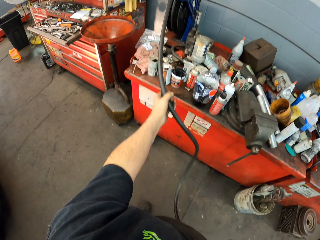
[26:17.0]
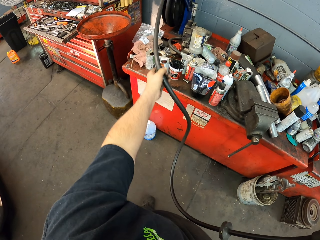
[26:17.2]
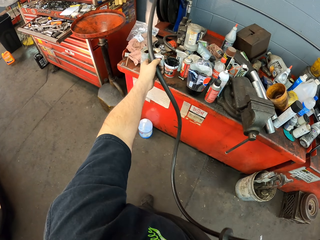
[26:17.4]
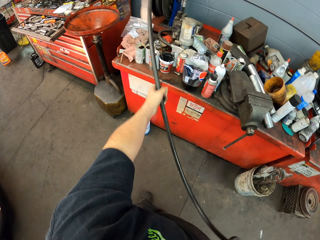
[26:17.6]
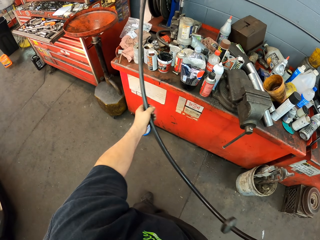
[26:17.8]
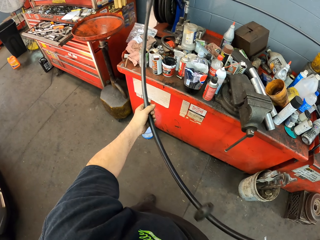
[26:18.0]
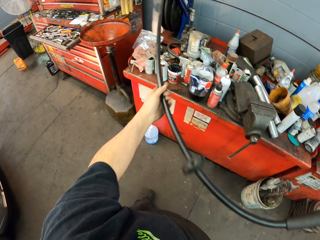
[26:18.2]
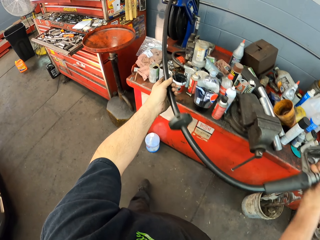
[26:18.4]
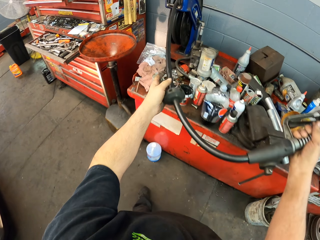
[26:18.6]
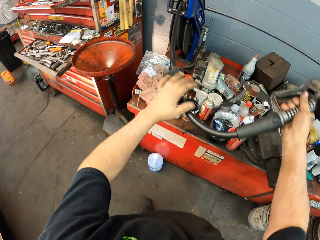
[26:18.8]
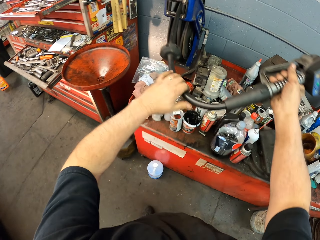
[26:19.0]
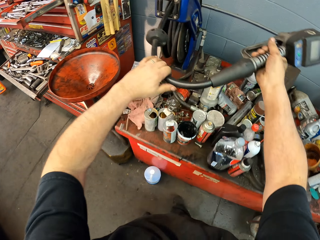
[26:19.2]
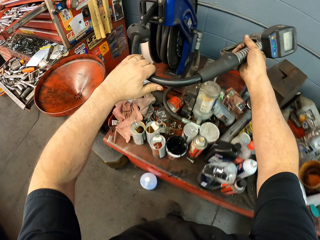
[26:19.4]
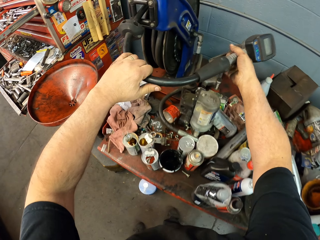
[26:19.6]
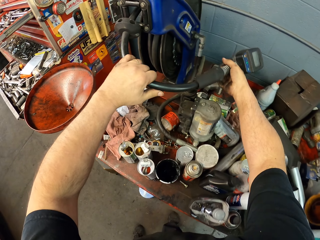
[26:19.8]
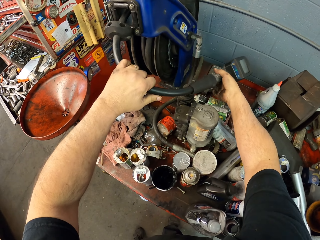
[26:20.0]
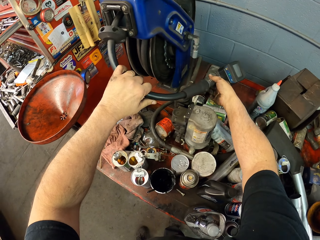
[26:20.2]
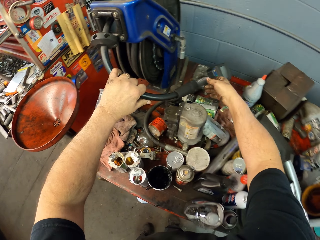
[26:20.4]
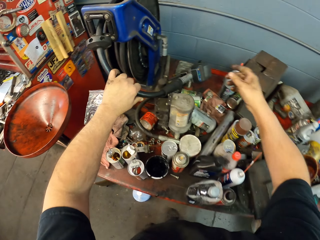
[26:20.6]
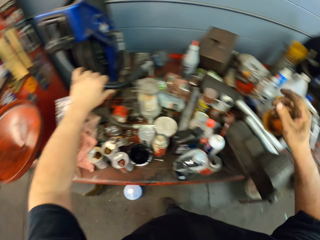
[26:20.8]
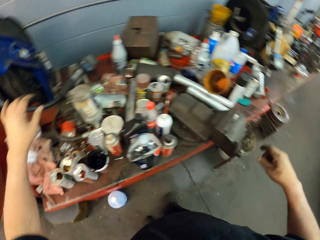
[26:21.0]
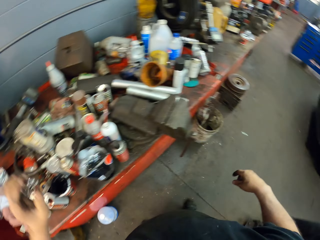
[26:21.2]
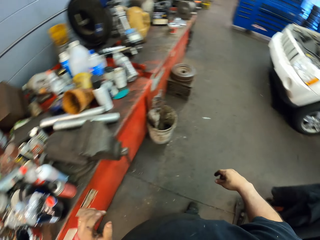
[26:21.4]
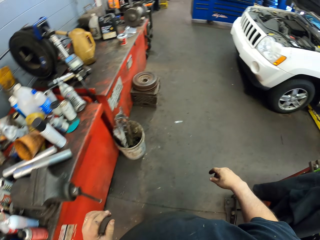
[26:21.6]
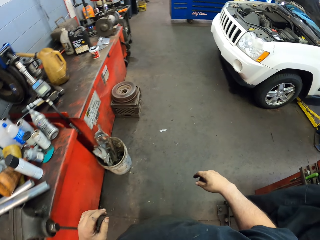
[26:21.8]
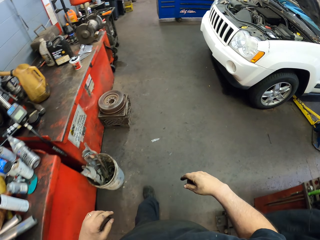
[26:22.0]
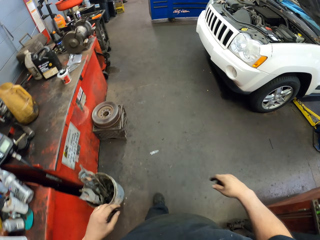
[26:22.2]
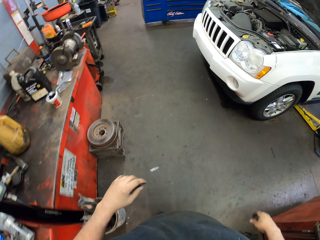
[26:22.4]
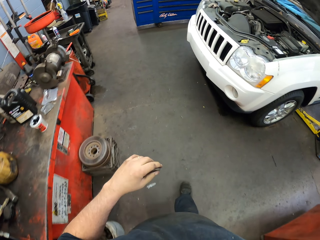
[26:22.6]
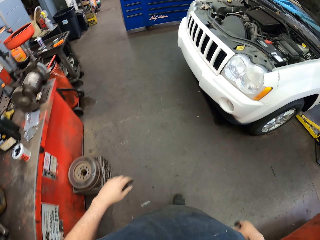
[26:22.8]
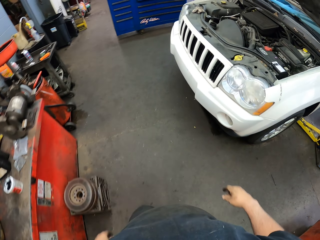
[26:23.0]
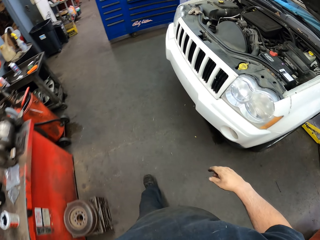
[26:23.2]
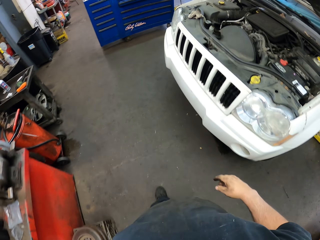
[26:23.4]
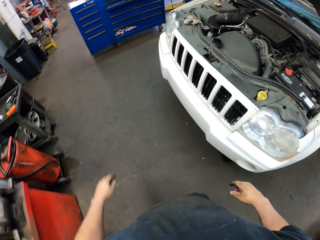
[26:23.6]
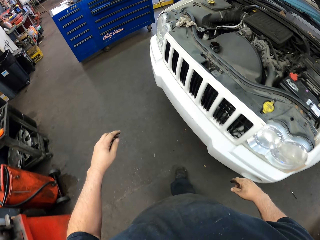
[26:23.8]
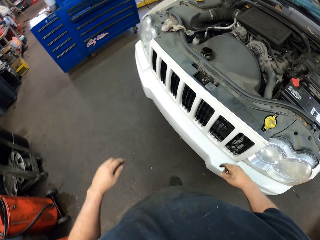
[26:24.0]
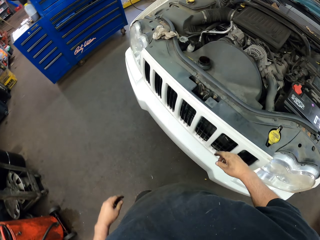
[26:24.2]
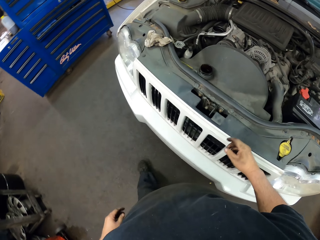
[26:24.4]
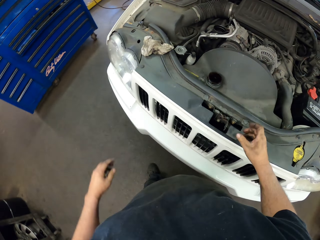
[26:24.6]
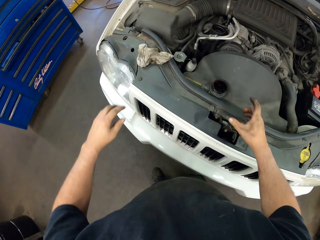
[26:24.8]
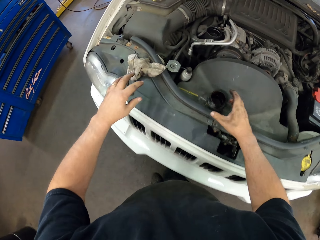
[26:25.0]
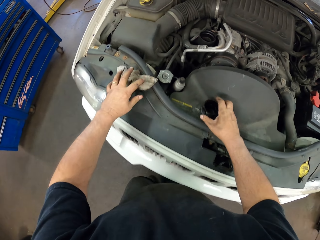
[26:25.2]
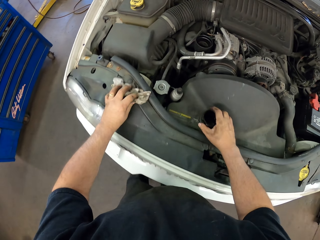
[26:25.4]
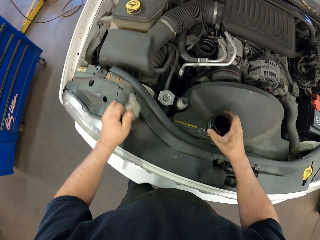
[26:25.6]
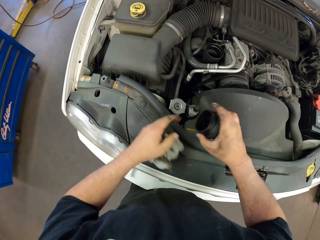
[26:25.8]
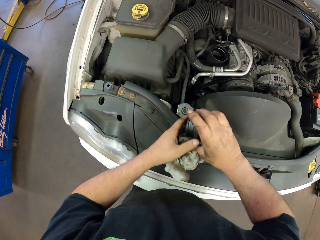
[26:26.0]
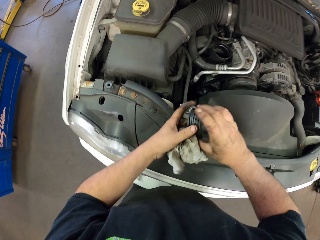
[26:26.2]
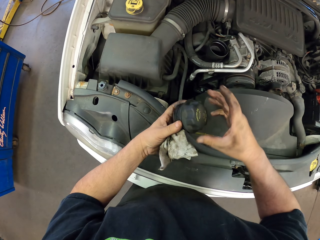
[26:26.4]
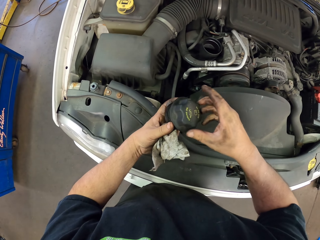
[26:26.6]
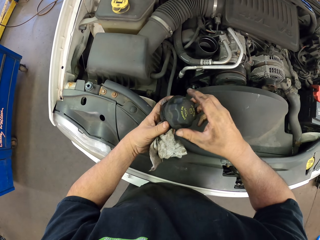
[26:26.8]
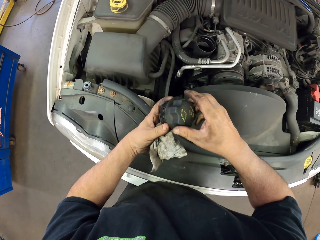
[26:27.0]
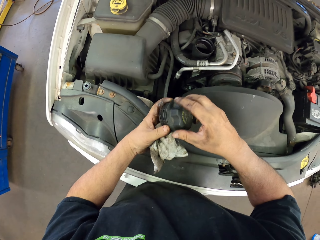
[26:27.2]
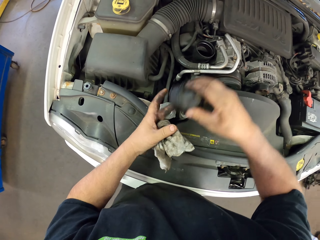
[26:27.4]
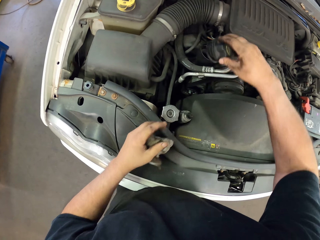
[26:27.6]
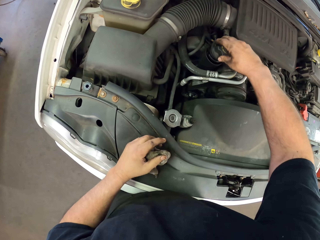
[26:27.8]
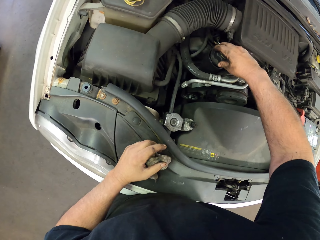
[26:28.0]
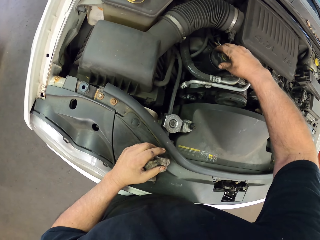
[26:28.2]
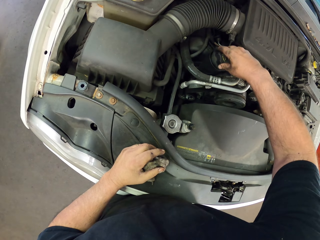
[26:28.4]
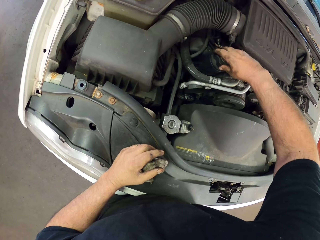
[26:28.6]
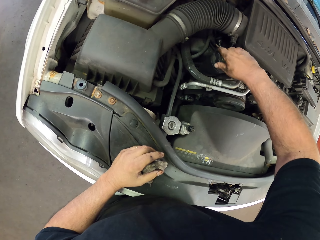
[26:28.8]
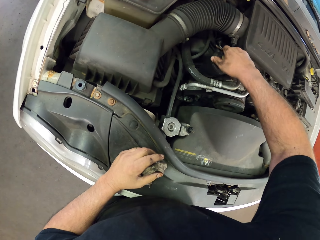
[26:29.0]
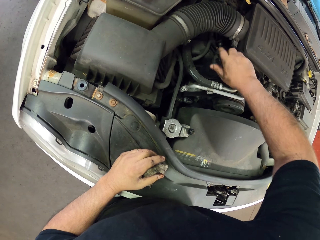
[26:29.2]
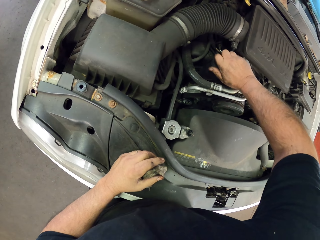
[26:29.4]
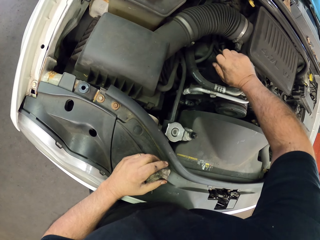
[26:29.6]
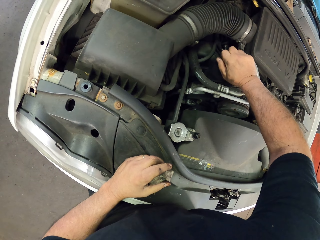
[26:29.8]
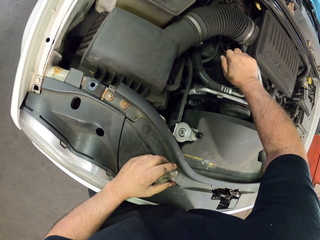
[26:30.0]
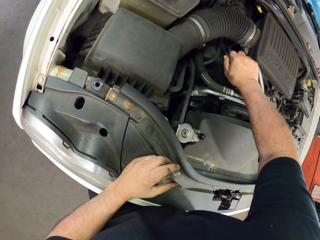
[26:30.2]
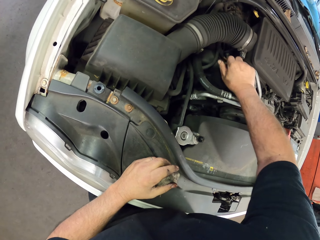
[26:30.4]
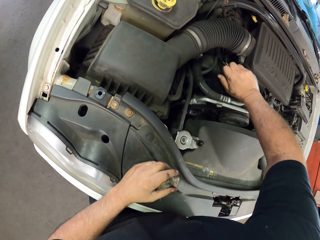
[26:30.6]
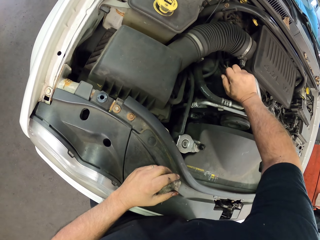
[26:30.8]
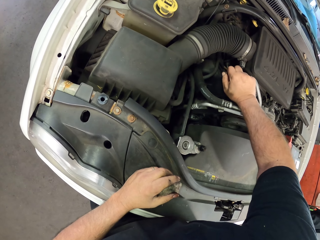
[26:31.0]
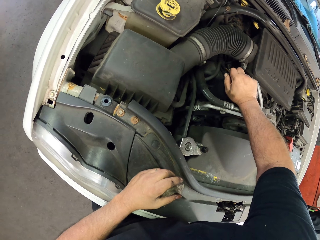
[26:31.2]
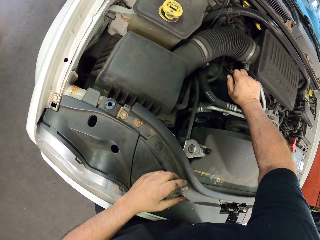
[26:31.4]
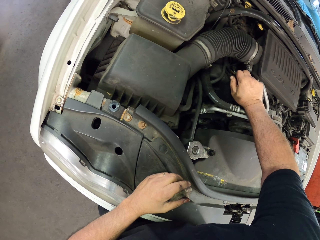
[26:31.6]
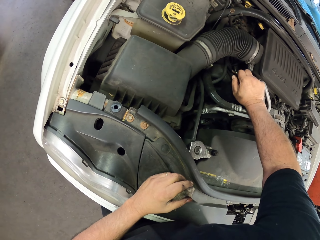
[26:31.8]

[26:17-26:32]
The camera wearer places the oil pipe on the table. They move around the room. They take a rag and a cork or radiator lid. They cover the radiator with the lid.

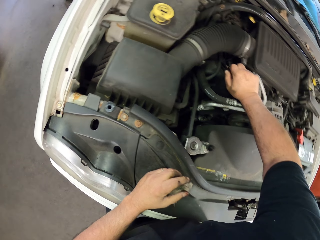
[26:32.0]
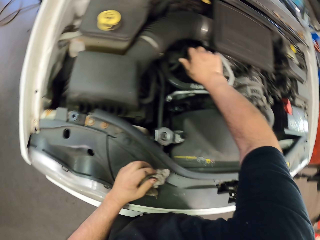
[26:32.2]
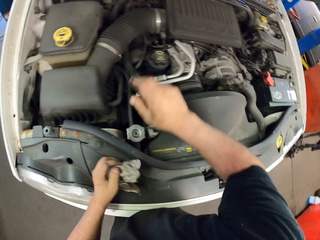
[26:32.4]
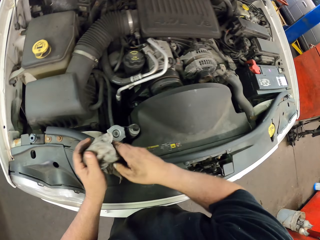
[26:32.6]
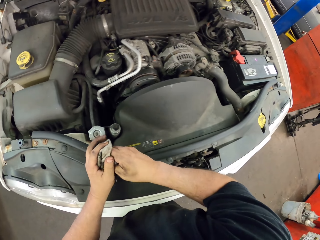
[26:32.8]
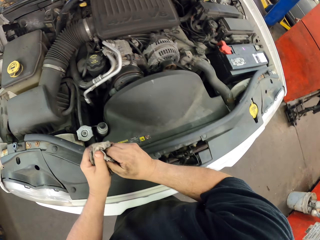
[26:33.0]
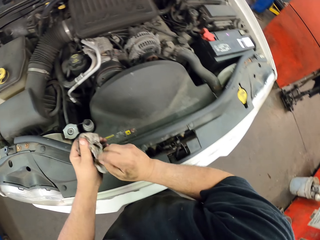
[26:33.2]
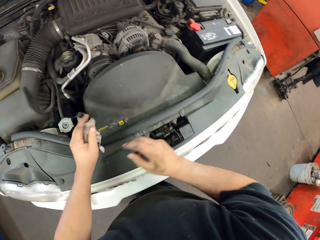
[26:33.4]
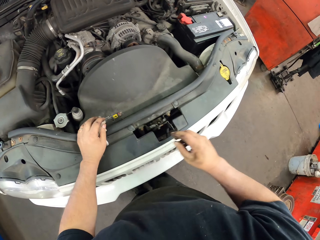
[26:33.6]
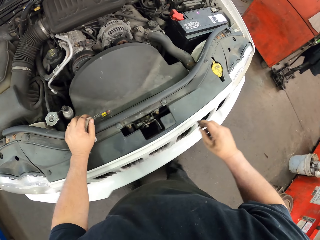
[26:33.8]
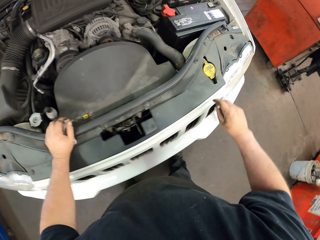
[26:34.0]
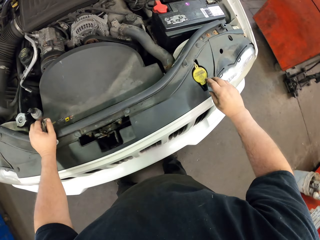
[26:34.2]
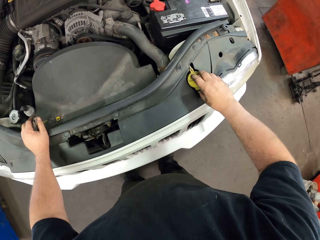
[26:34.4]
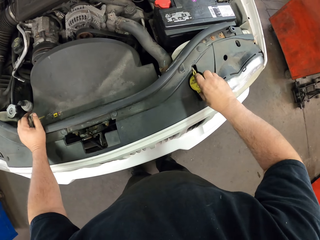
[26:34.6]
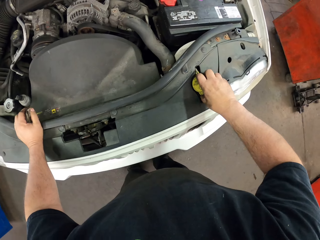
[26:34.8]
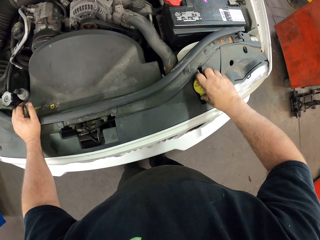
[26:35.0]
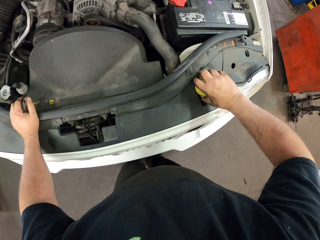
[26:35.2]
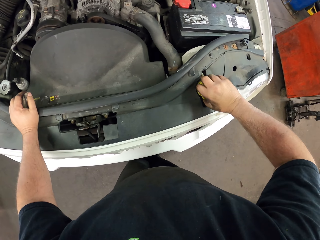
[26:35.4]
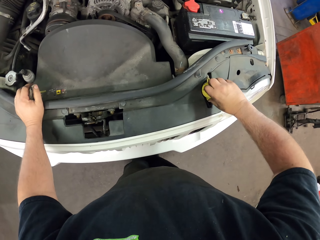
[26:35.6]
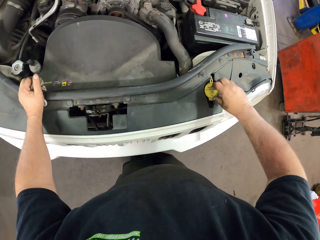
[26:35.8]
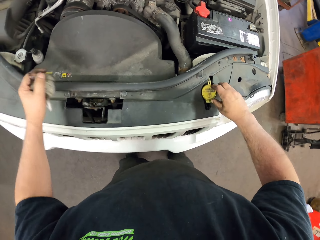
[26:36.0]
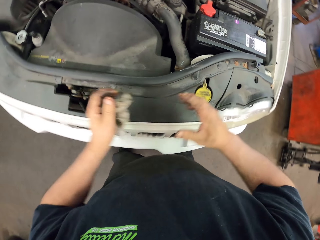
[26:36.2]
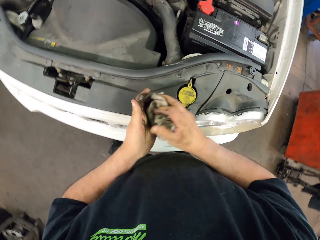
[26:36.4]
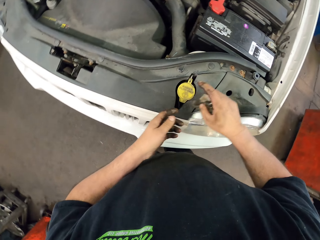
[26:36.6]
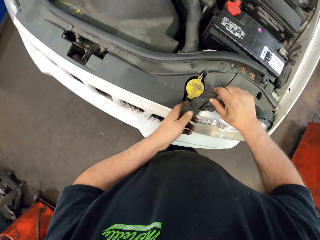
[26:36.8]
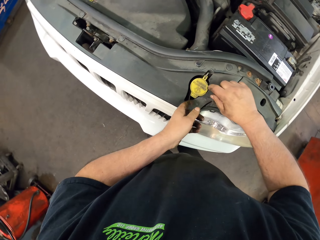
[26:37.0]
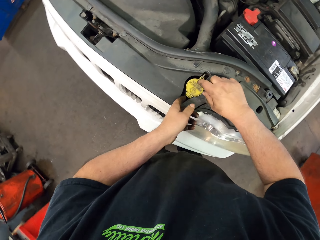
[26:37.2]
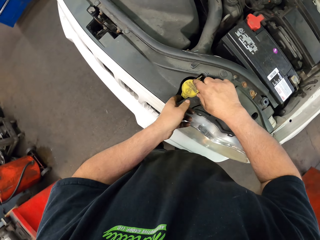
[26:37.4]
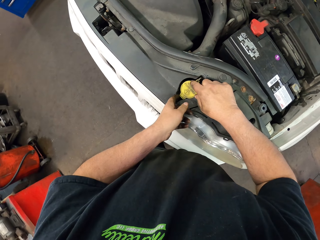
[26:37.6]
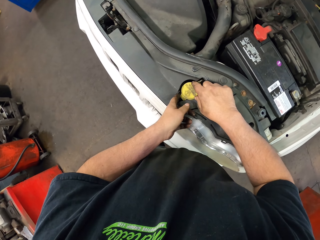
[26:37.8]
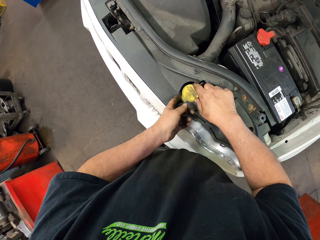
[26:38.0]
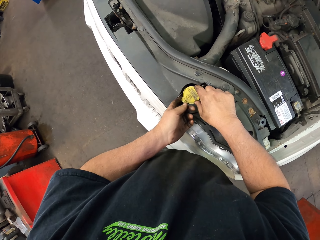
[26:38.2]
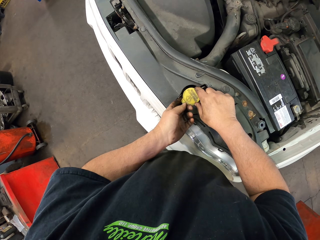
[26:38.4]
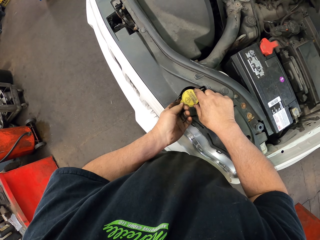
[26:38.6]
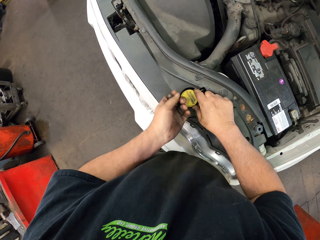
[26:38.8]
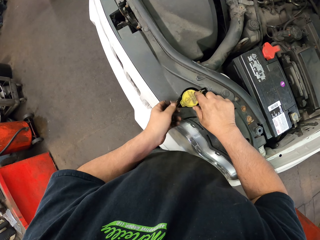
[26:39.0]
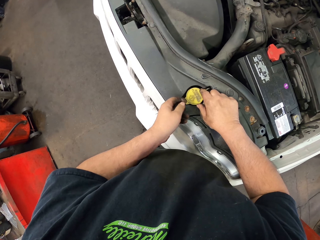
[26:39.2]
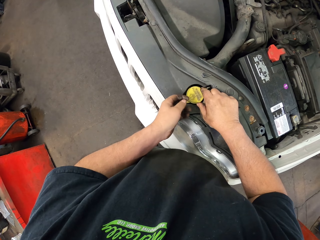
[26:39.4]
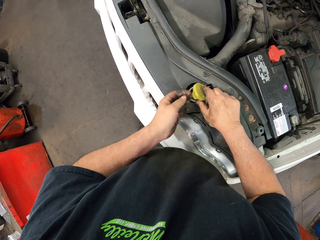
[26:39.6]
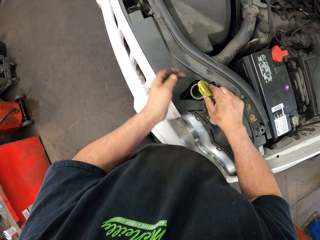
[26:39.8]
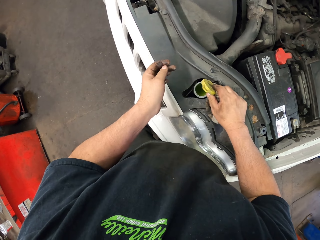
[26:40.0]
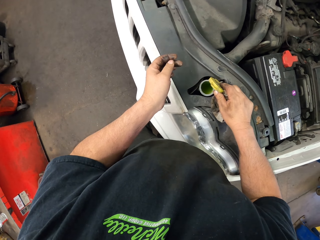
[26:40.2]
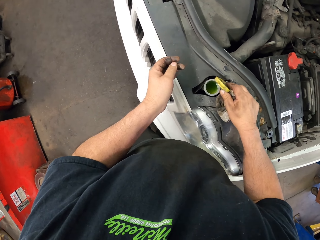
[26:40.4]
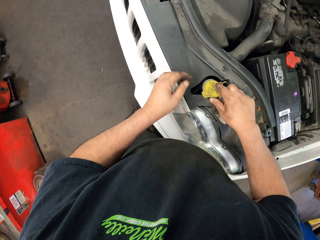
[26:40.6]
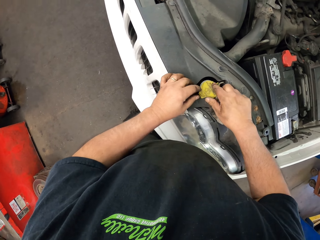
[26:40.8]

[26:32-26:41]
The camera wearer wipes their hand with a wiping towel. They touch a cork. They open the cork.
